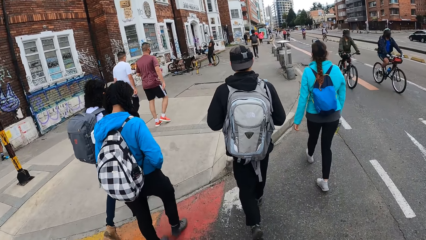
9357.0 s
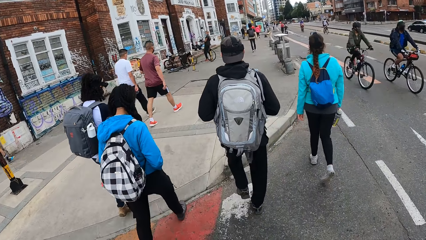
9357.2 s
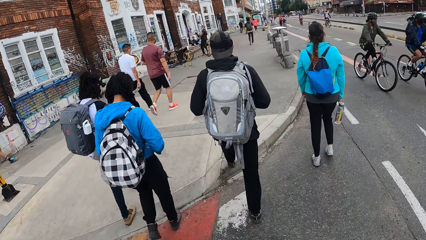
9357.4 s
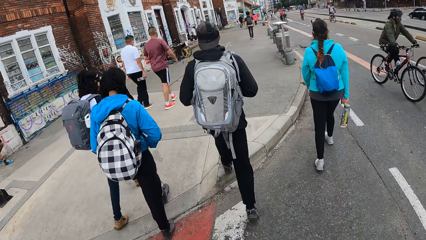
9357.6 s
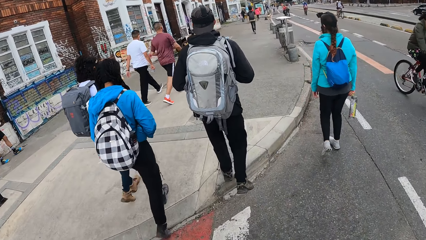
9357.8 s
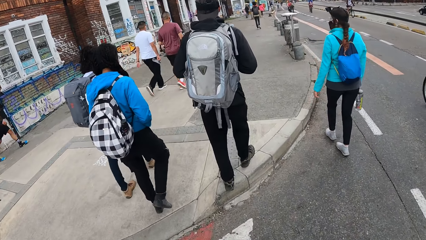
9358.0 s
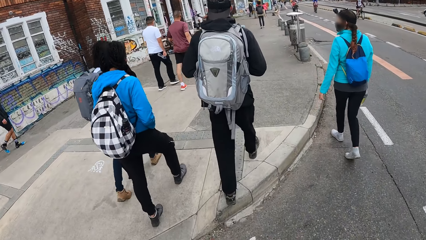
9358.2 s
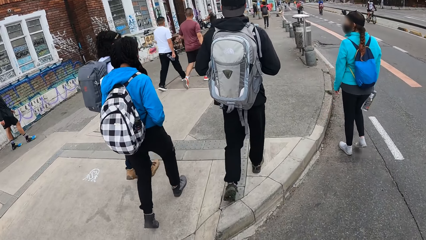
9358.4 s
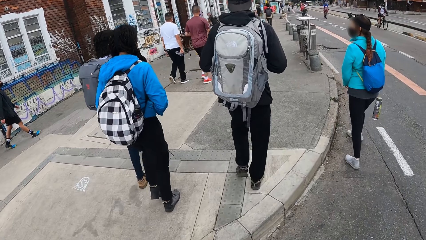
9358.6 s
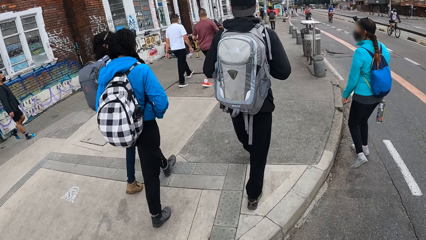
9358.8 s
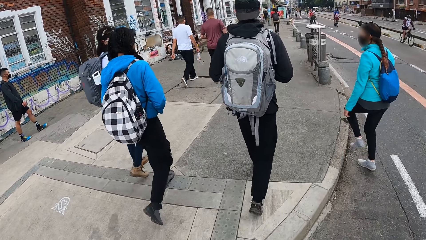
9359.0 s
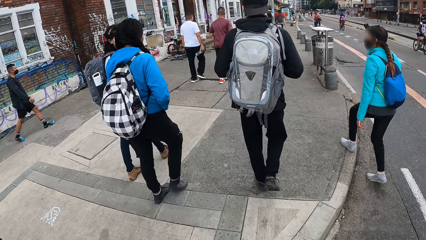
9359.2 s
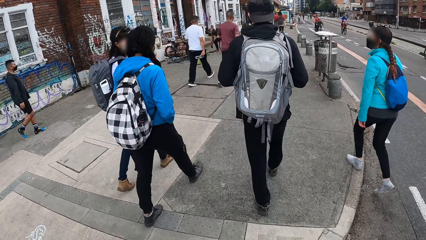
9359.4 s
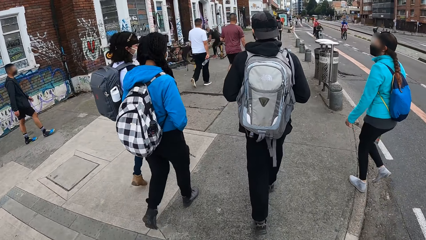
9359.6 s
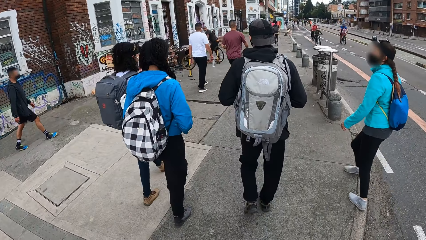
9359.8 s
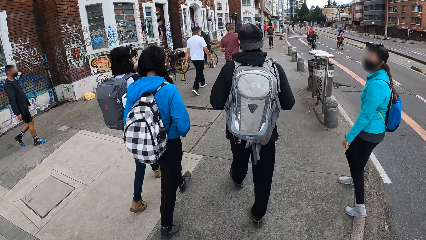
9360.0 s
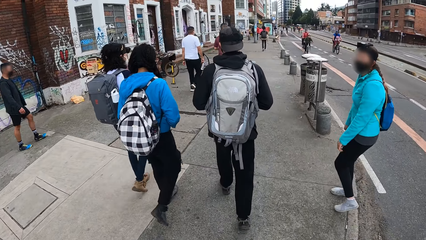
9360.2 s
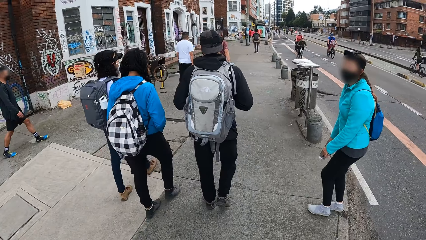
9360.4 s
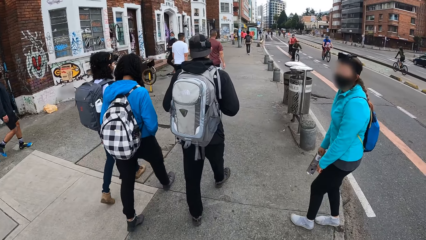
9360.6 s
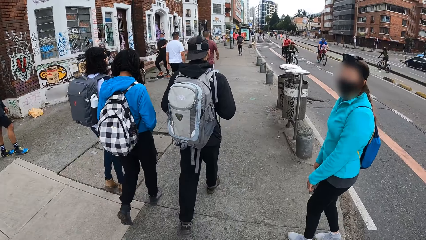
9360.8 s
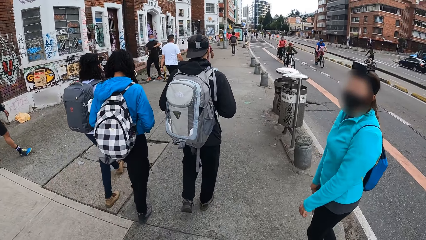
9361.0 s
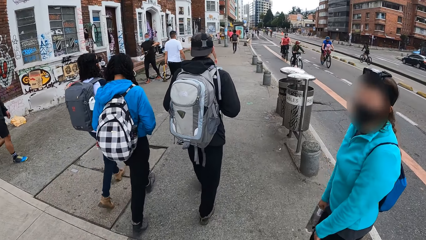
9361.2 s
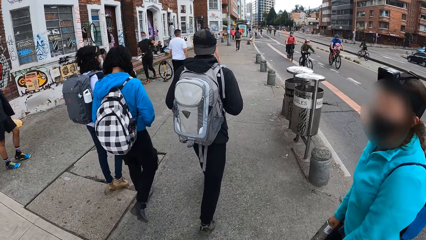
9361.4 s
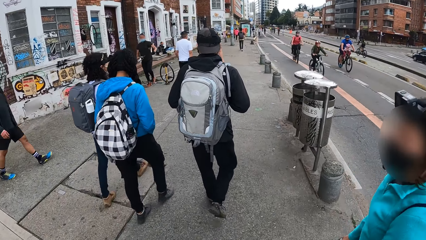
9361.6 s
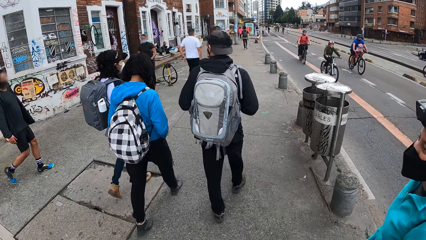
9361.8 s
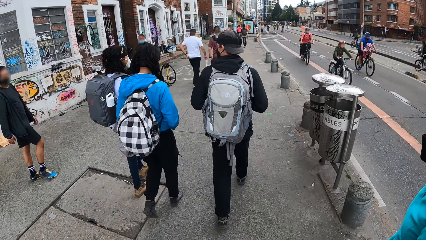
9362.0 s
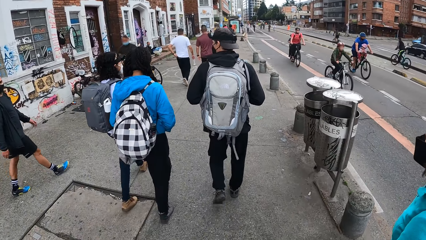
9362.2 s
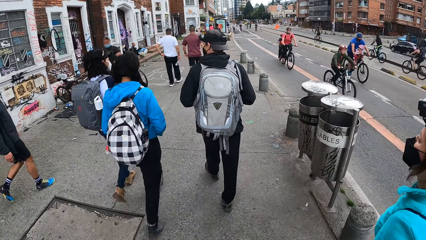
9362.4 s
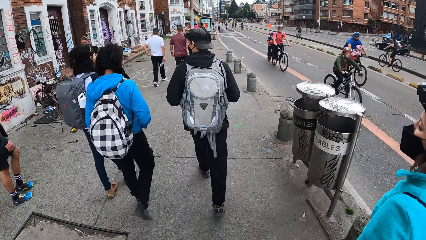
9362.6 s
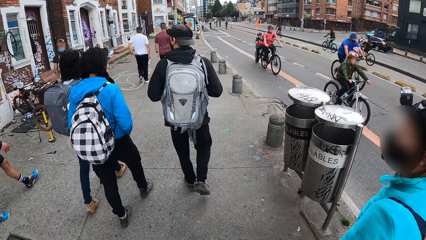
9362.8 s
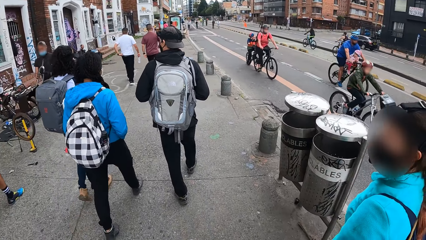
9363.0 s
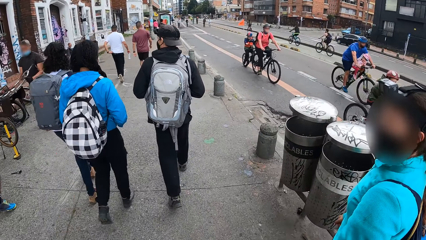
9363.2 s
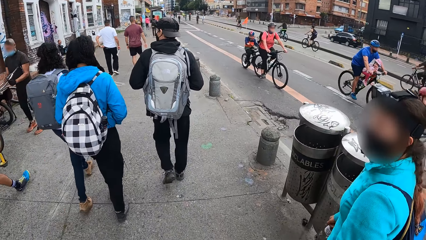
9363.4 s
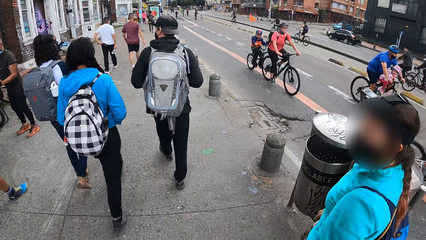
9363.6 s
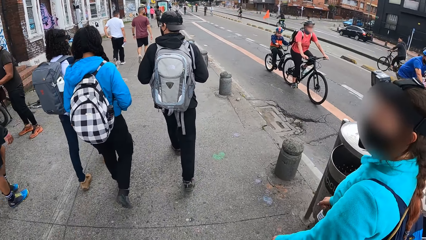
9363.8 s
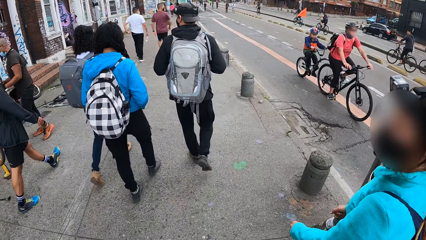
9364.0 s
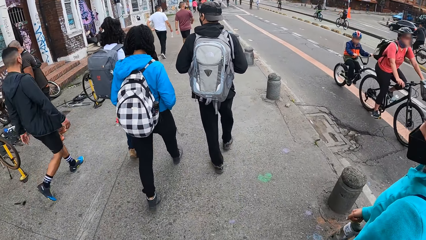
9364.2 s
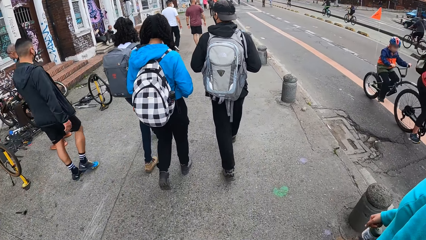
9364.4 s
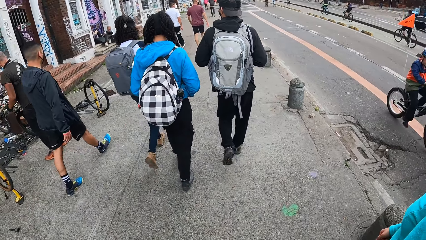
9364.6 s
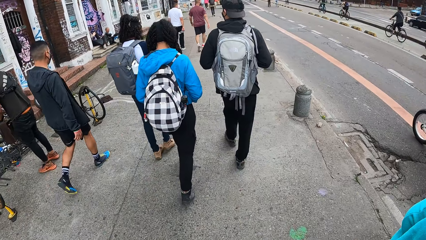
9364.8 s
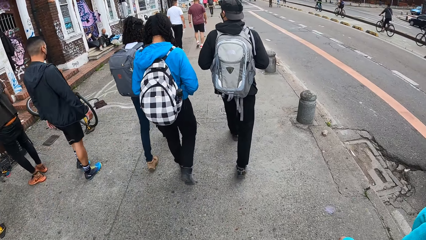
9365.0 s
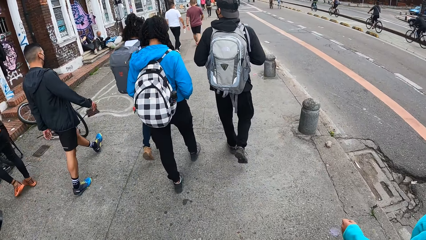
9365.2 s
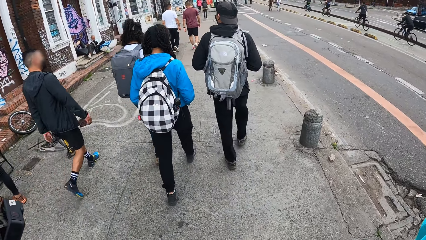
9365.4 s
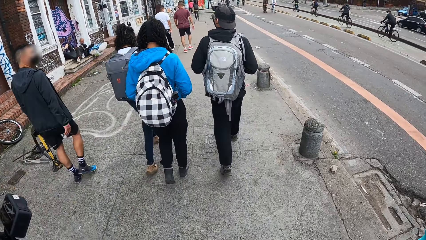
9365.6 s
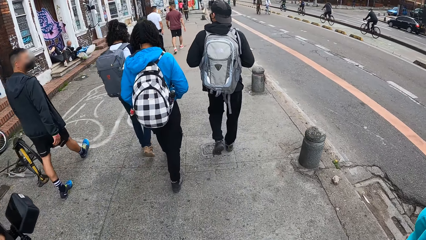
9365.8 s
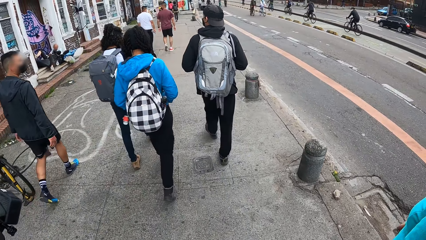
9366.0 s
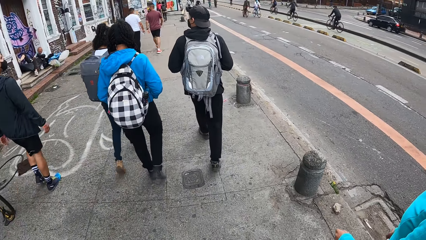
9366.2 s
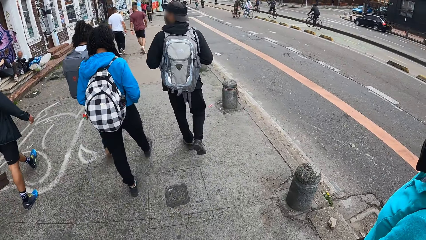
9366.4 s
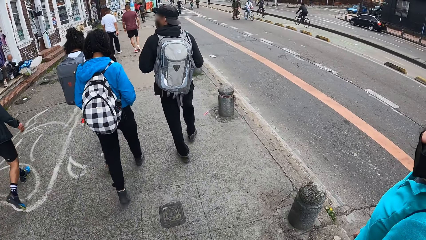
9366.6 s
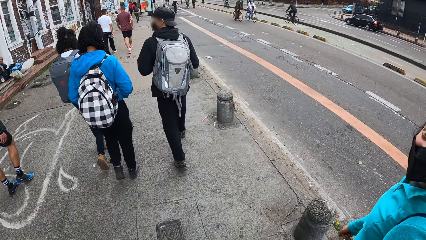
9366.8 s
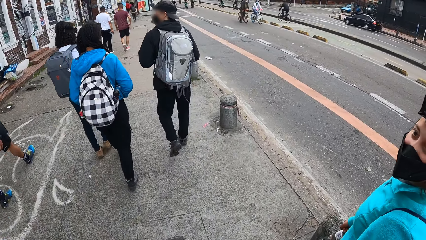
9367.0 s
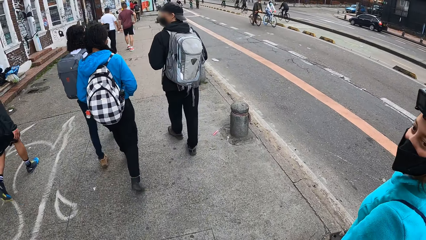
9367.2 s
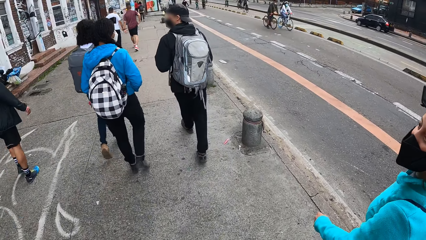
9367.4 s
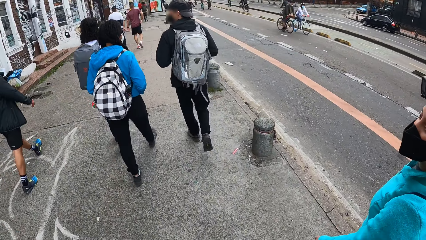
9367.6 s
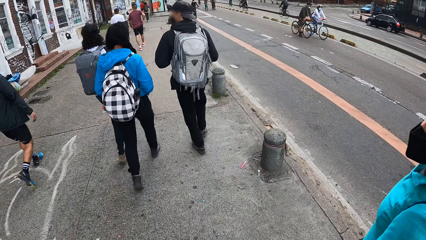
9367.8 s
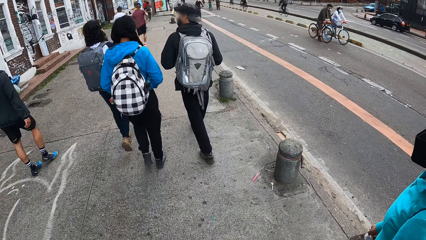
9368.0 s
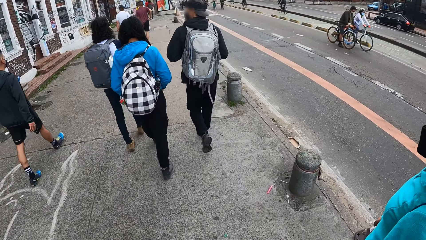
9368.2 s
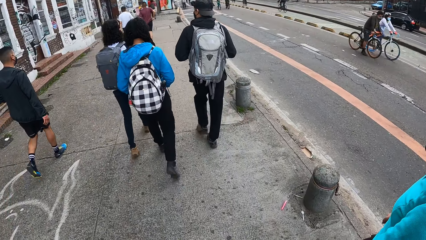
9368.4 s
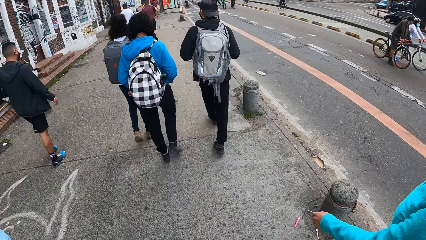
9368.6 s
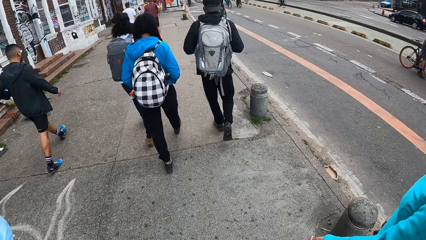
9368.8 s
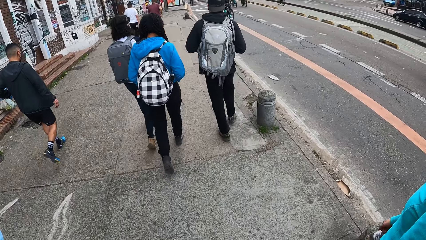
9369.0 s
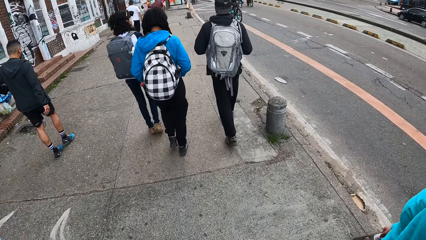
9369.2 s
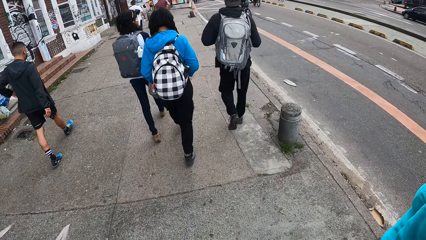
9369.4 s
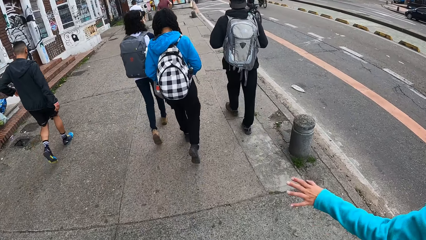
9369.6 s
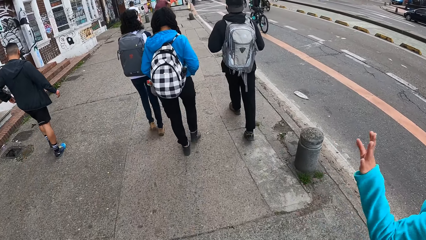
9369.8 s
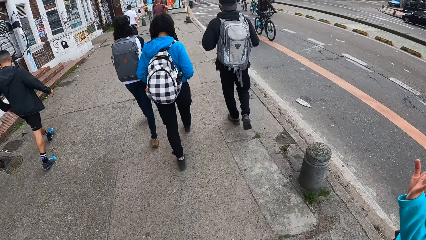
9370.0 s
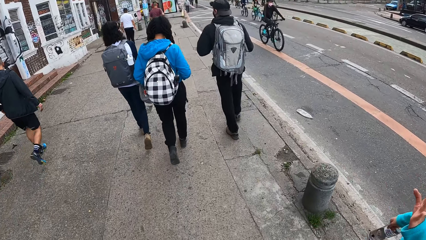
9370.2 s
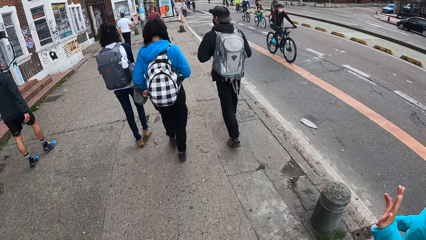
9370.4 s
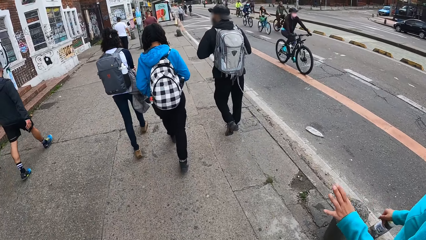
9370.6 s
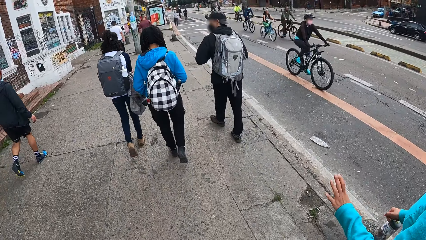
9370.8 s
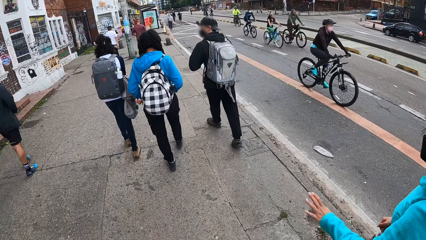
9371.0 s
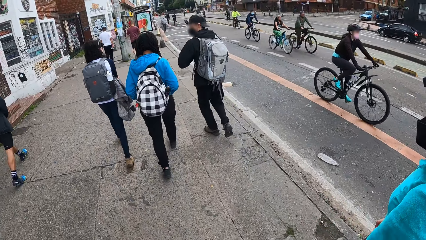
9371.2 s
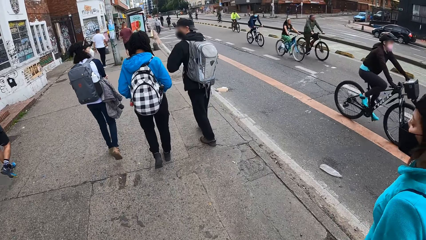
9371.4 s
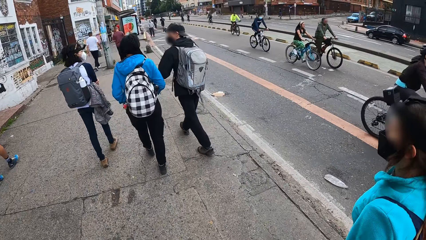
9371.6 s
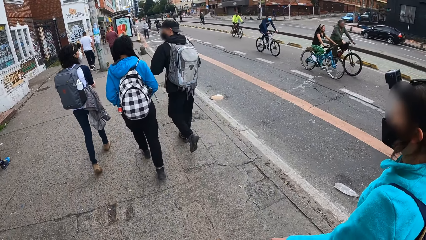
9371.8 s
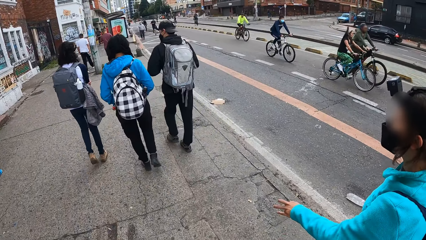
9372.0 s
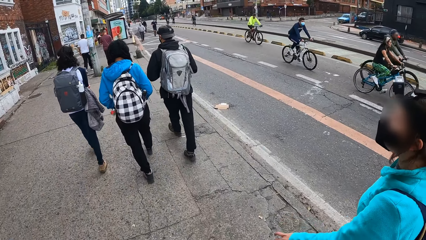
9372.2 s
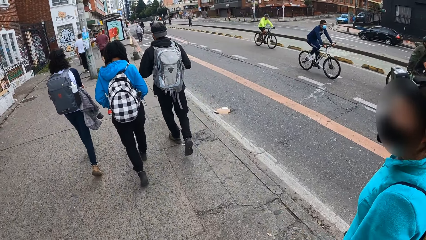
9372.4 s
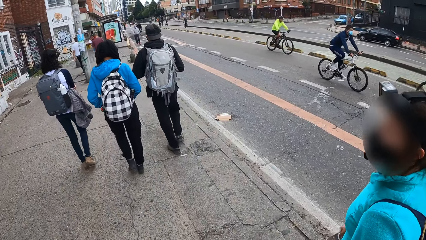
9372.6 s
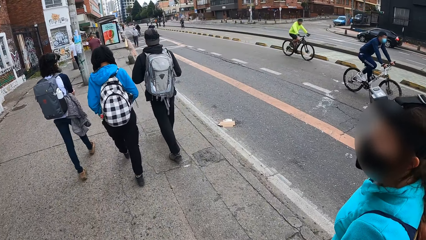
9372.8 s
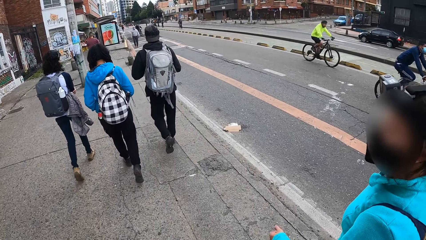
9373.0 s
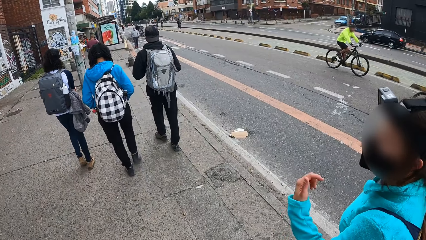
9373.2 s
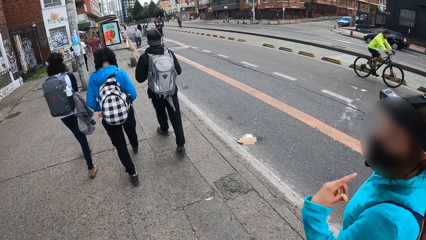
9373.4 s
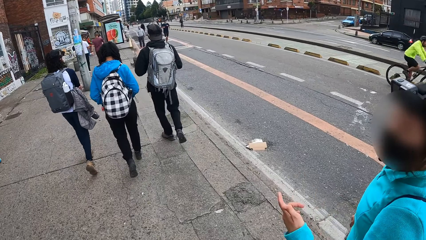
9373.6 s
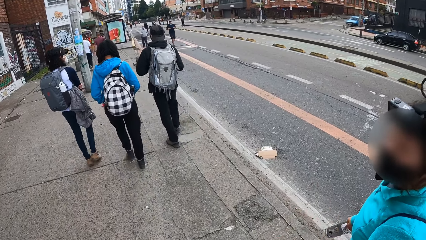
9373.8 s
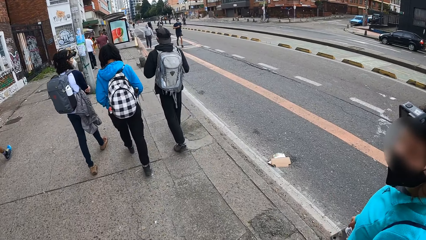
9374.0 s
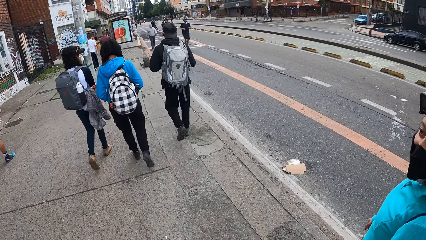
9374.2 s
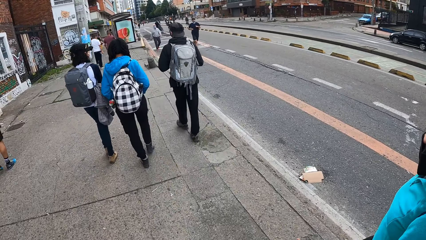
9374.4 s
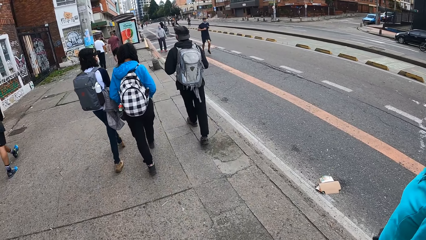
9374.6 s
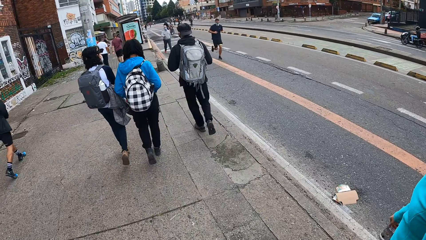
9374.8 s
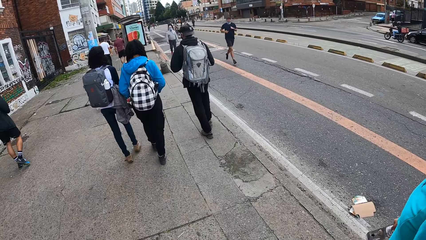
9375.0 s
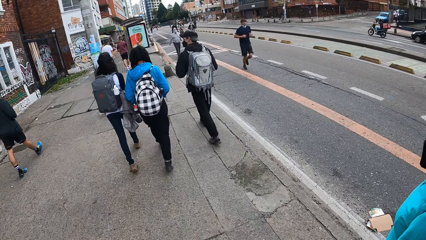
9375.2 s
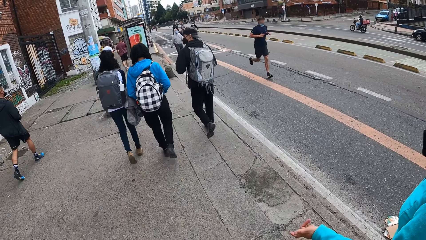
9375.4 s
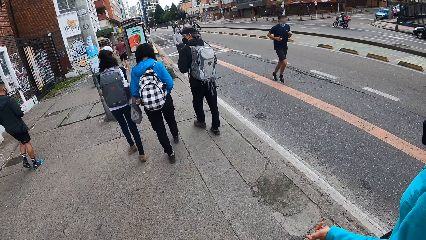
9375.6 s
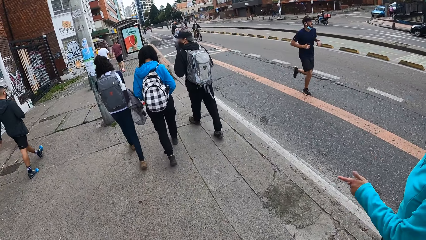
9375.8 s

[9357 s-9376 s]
The camera wearer interacts with the woman.
